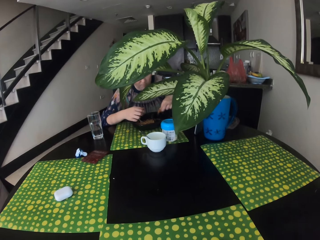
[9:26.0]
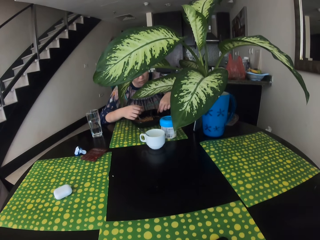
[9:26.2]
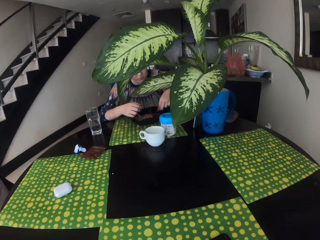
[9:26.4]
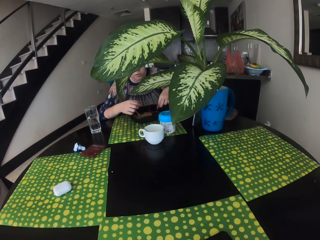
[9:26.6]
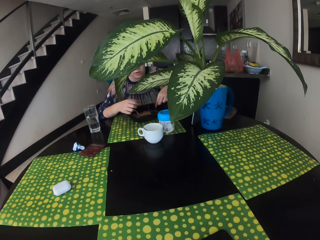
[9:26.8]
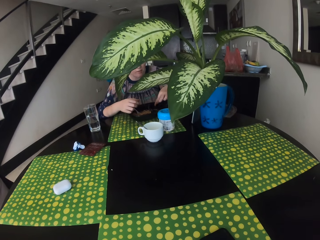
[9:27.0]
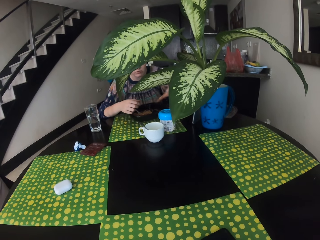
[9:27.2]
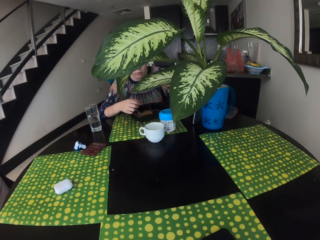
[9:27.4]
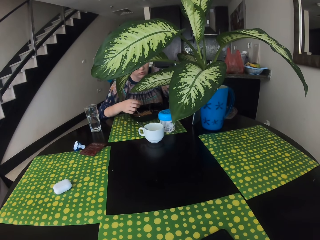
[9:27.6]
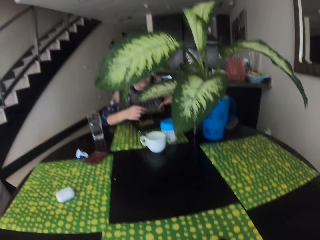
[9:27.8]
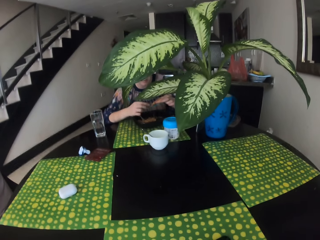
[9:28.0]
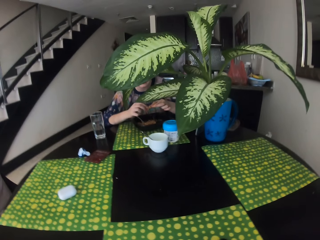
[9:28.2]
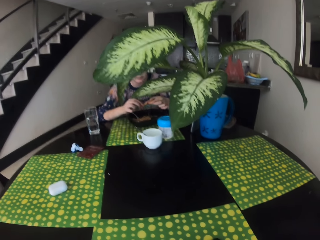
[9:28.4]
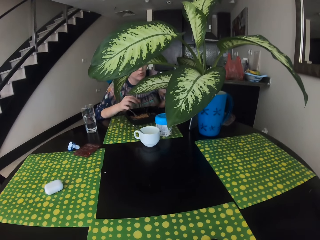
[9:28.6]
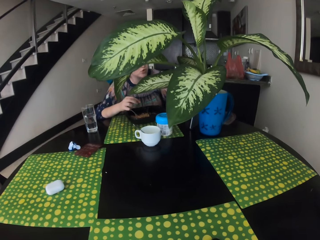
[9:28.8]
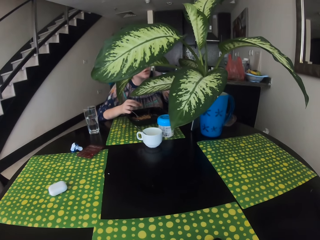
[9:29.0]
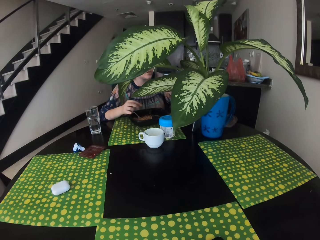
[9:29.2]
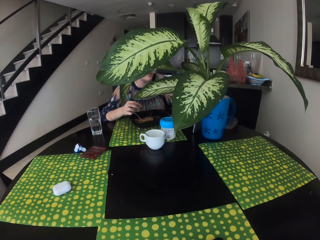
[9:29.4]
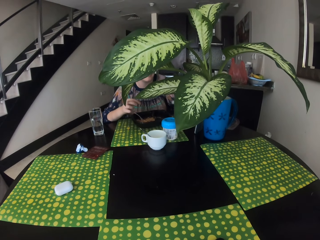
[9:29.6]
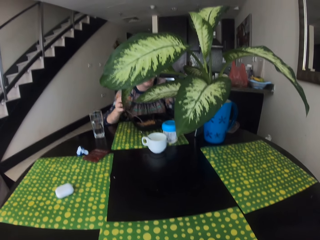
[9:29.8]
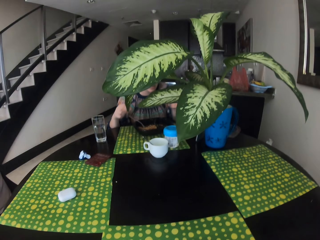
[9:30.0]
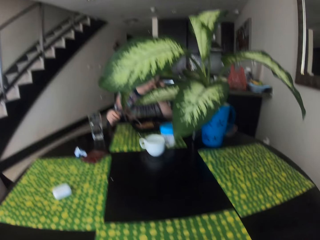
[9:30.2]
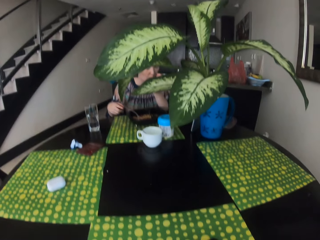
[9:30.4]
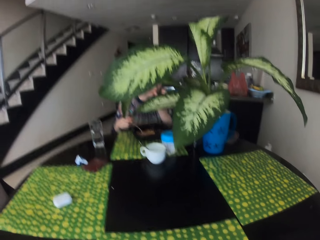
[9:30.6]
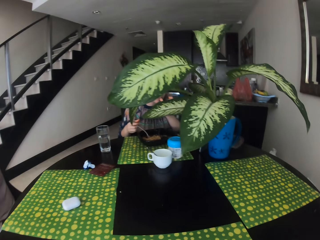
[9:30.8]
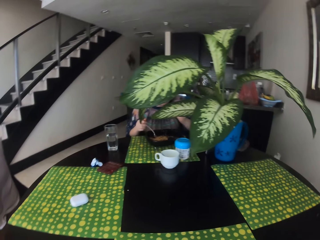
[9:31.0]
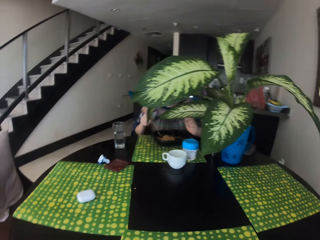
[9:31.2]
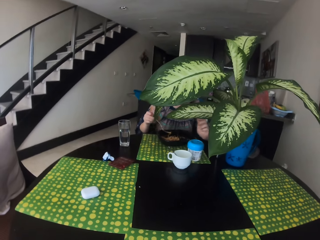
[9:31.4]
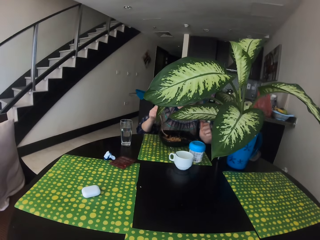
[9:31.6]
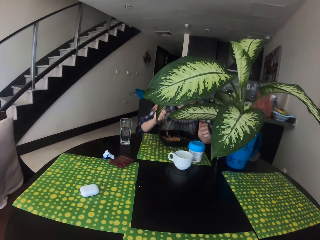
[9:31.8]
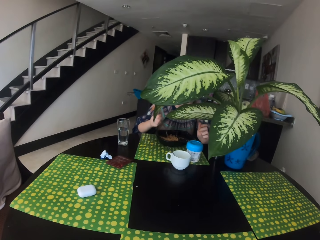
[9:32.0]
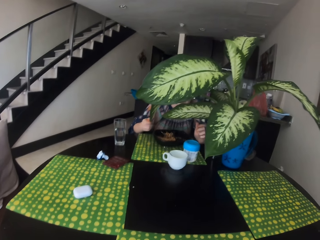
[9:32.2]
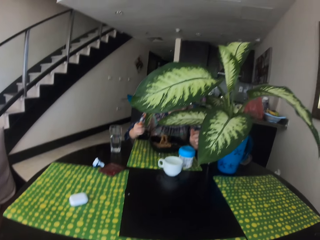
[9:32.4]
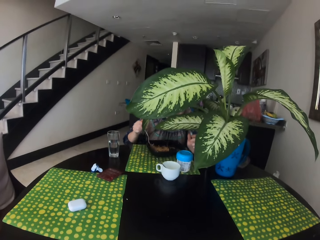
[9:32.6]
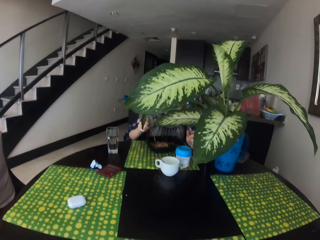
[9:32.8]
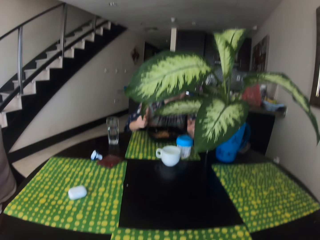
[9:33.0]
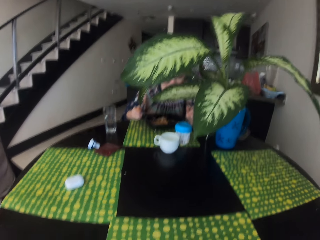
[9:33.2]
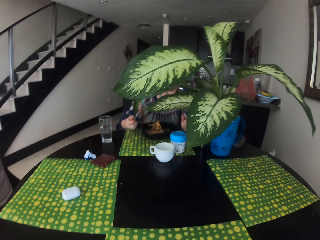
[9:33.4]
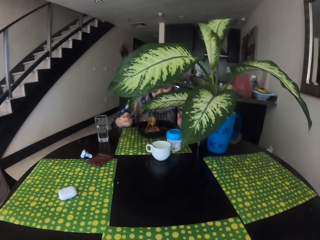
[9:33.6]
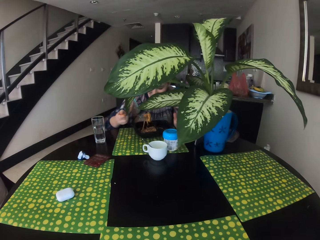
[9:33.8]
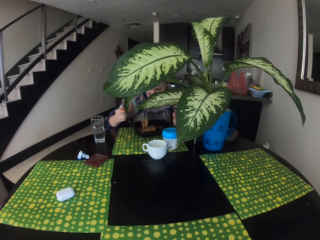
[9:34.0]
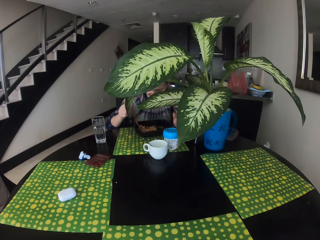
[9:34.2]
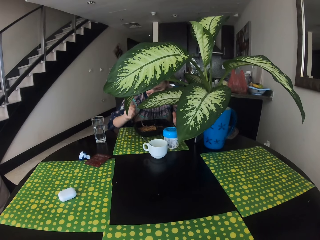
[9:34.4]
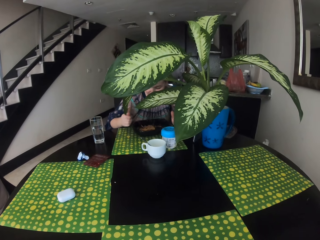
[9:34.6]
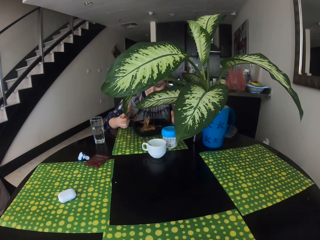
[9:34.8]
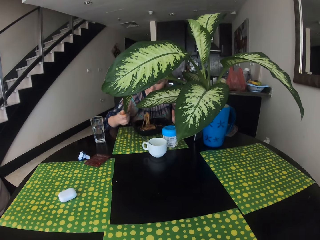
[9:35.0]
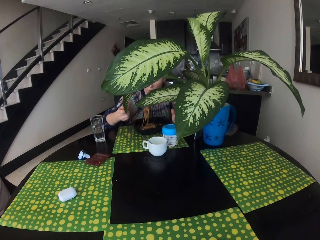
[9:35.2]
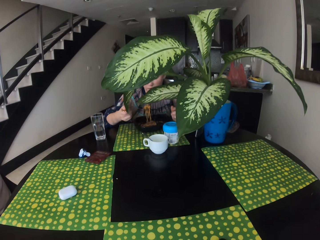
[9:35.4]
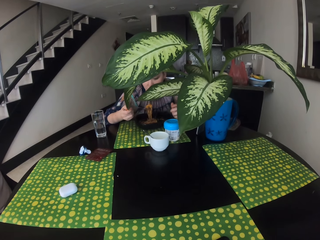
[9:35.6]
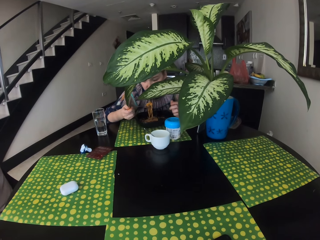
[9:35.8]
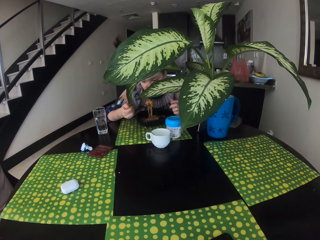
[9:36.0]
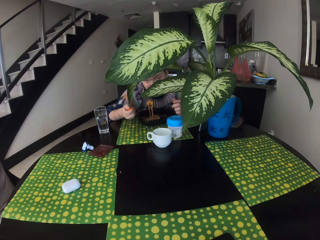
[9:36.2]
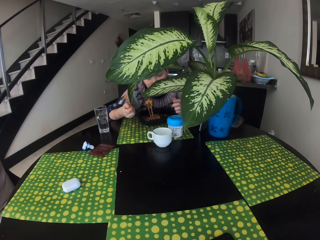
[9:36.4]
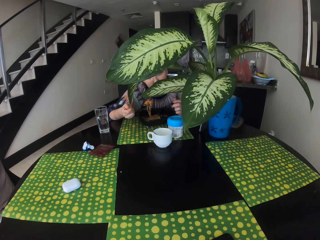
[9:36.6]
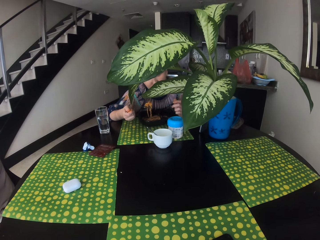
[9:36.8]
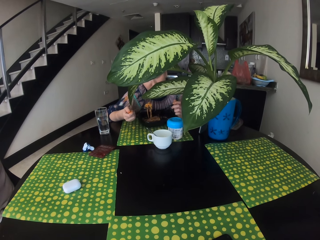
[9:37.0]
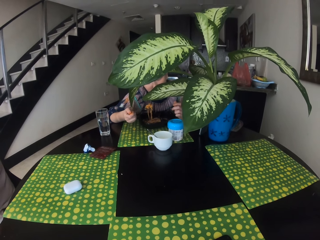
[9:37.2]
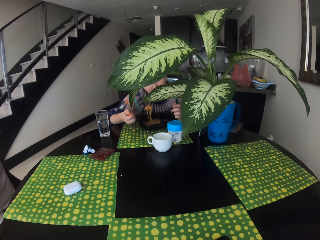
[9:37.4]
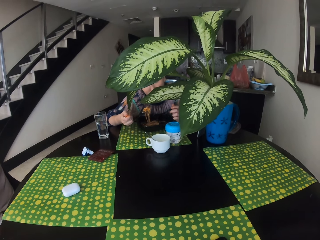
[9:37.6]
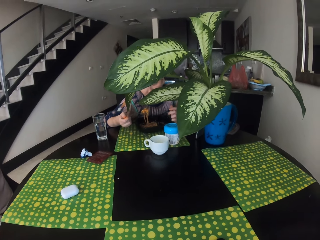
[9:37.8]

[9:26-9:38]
A woman talks to the camera wearer. The woman eats the food.

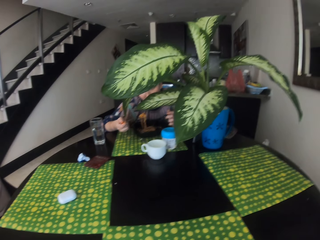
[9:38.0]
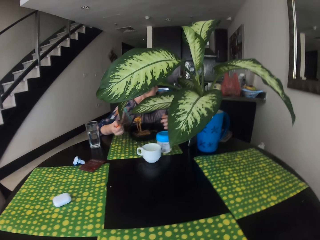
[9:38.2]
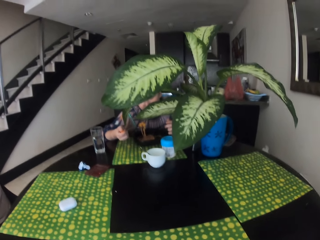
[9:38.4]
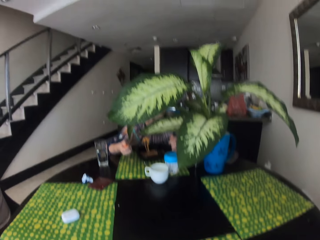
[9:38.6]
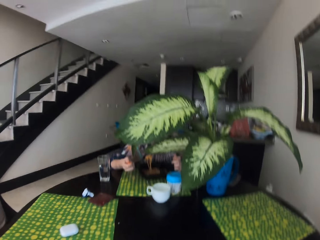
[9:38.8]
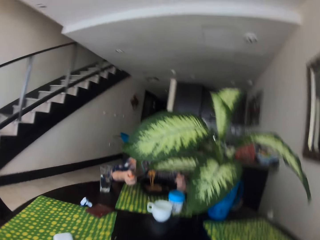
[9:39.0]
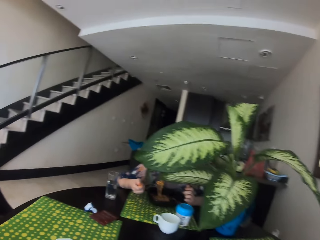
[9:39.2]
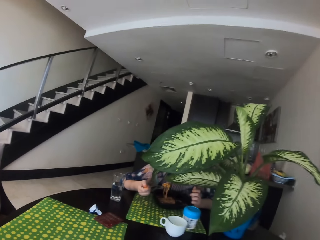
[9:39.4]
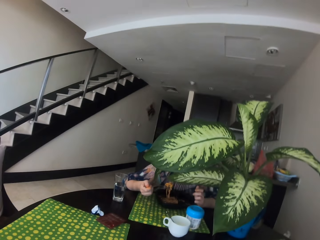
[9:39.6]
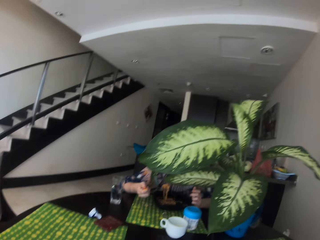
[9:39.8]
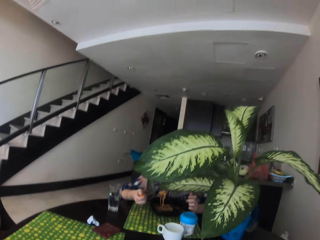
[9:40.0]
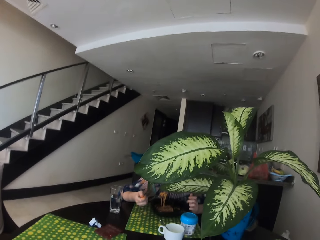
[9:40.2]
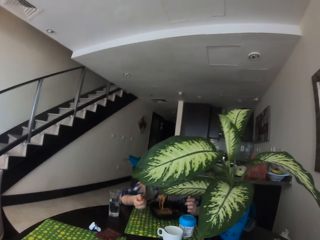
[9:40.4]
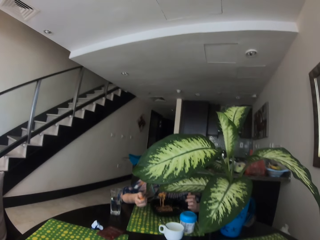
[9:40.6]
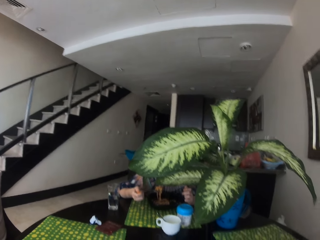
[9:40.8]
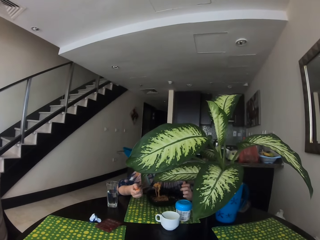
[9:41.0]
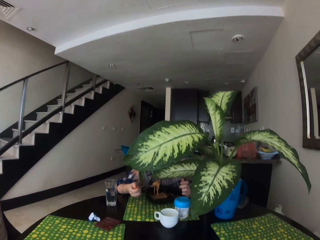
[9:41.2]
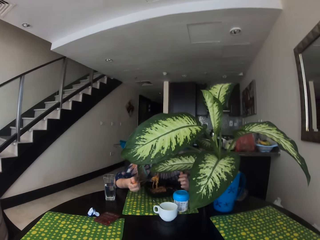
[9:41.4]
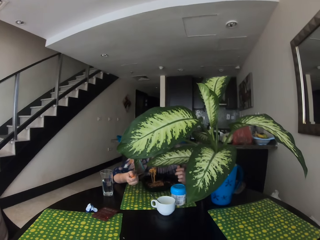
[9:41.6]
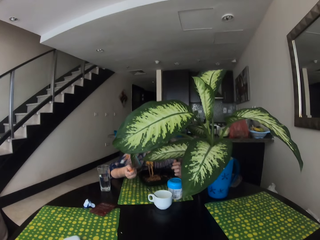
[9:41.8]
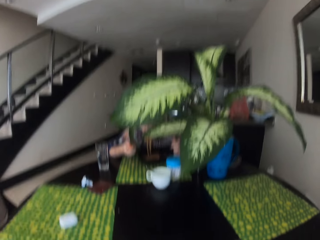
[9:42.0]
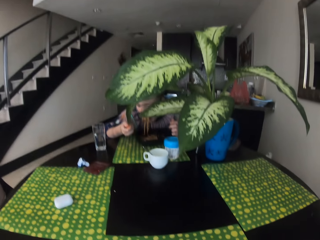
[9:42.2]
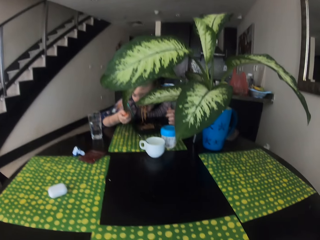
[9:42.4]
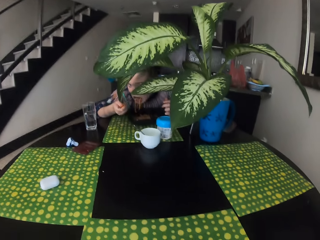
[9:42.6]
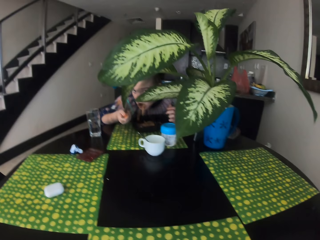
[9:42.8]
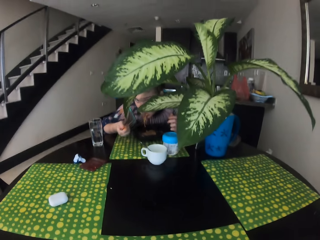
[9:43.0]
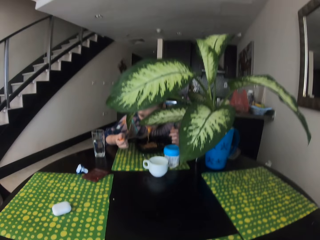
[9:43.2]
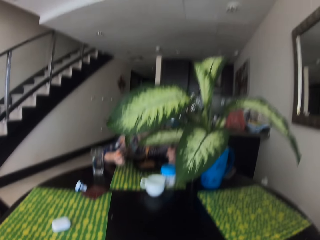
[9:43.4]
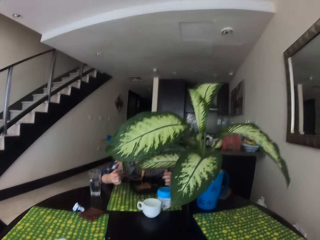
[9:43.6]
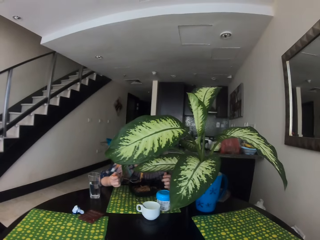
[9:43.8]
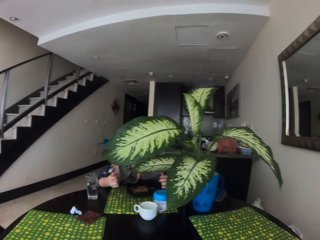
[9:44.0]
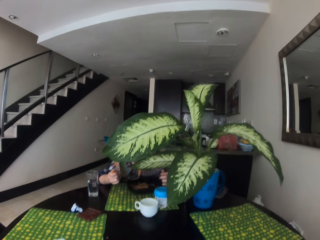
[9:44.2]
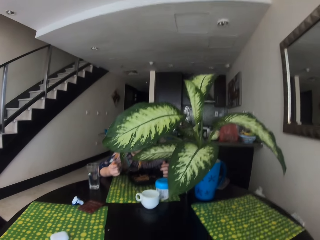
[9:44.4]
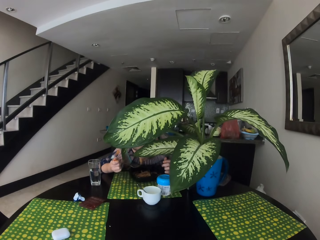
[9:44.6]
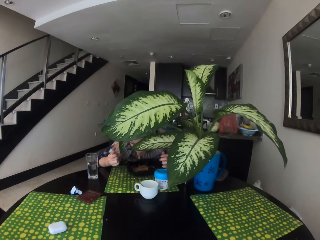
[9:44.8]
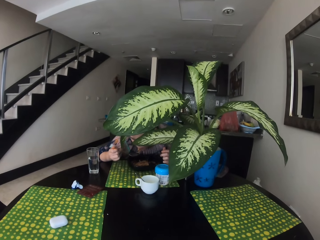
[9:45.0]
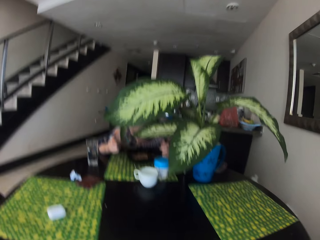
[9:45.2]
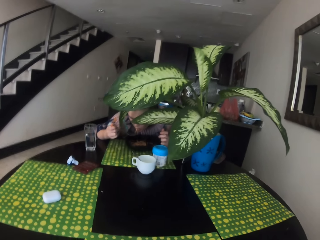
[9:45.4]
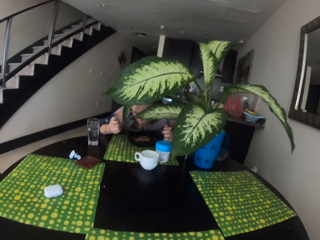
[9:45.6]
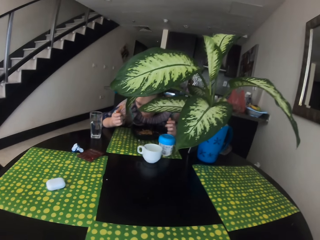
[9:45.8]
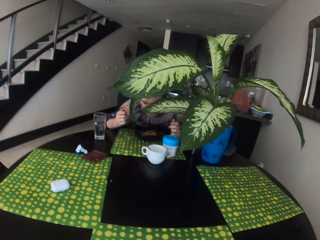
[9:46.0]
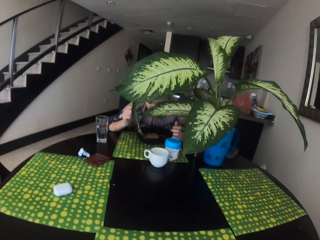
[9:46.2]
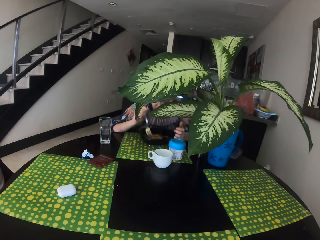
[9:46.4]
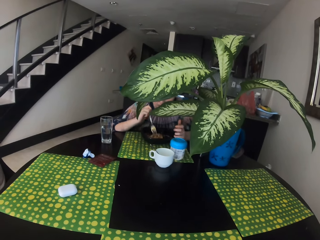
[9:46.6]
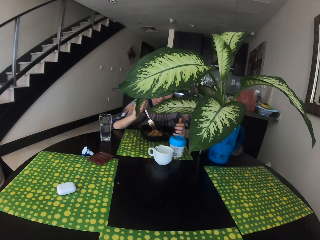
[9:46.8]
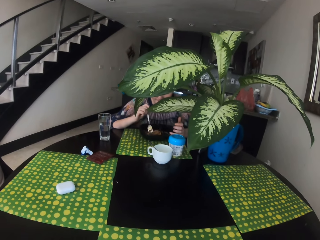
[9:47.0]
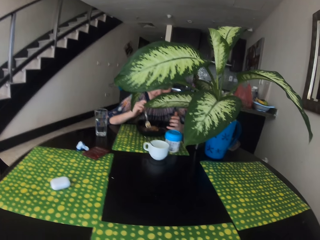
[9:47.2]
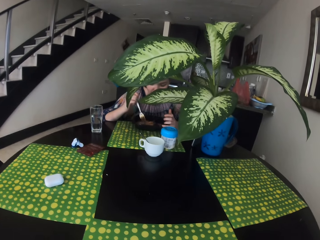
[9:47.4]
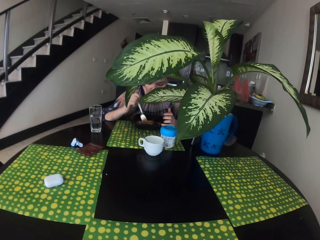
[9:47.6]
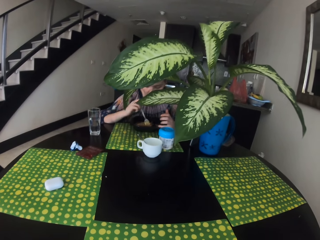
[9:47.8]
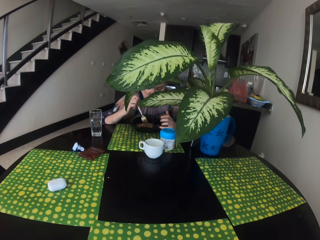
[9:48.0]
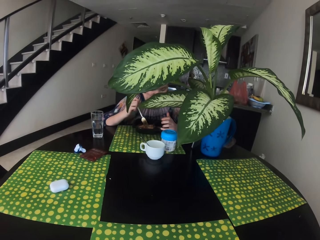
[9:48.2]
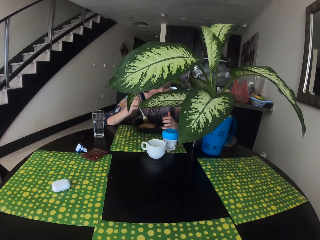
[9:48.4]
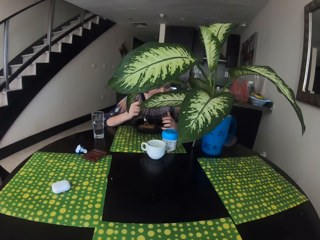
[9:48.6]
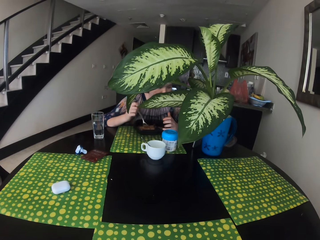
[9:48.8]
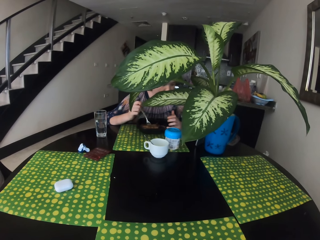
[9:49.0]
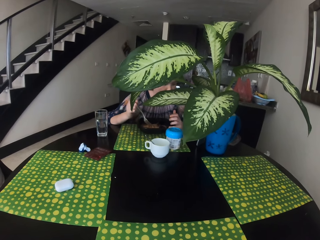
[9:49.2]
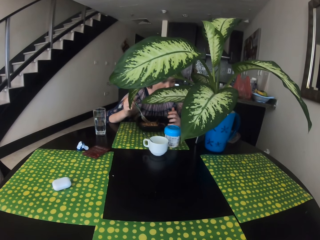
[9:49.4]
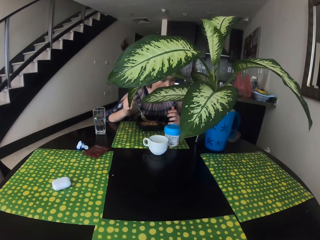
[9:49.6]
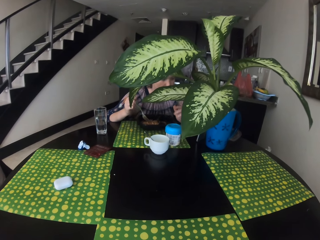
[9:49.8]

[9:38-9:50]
The camera wearer talks to a woman. They look to the woman.
